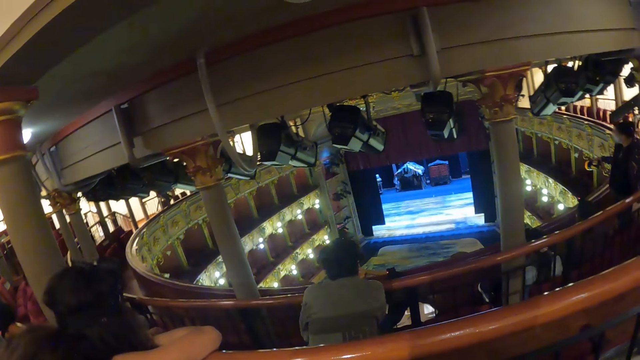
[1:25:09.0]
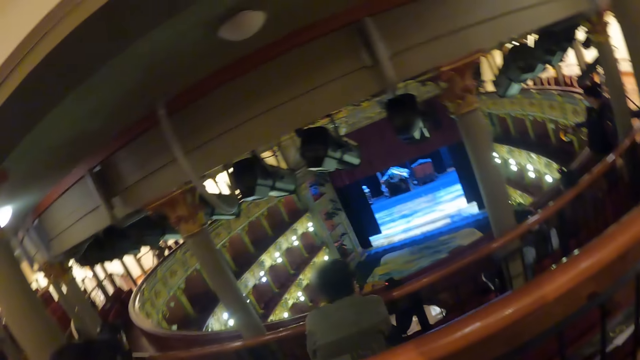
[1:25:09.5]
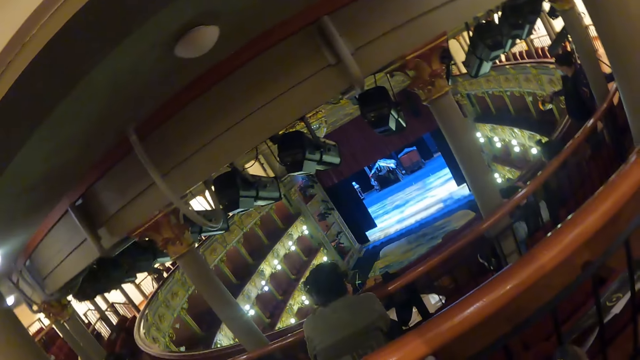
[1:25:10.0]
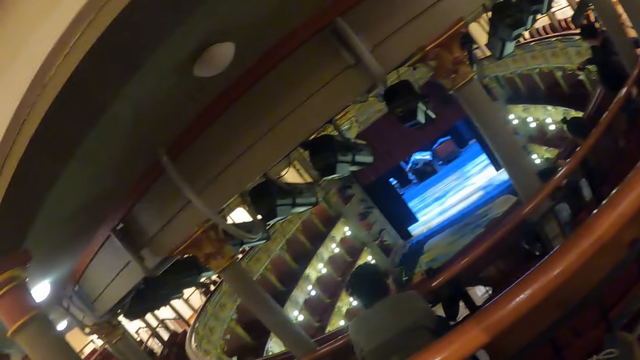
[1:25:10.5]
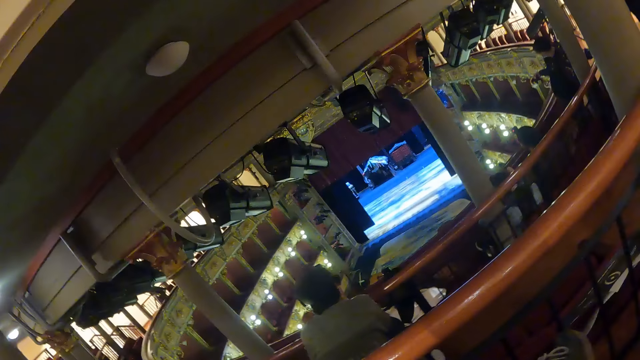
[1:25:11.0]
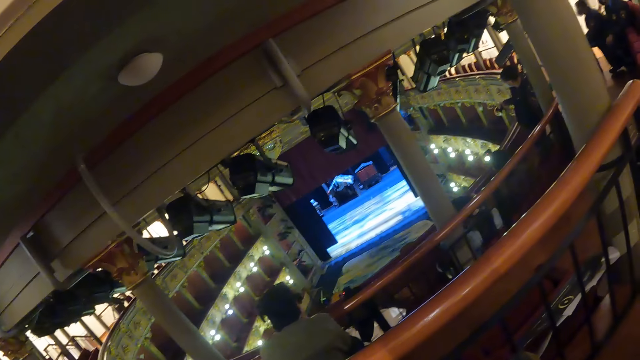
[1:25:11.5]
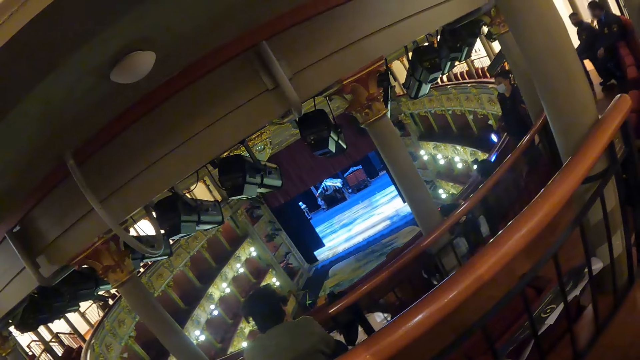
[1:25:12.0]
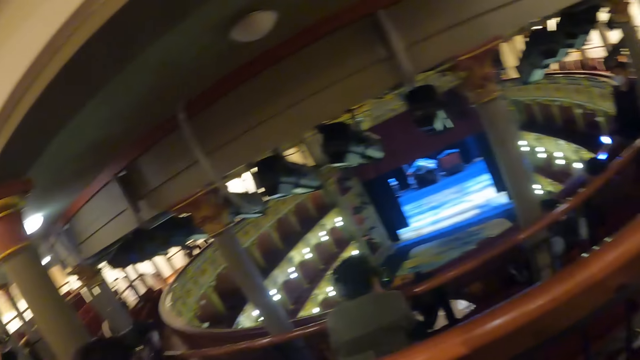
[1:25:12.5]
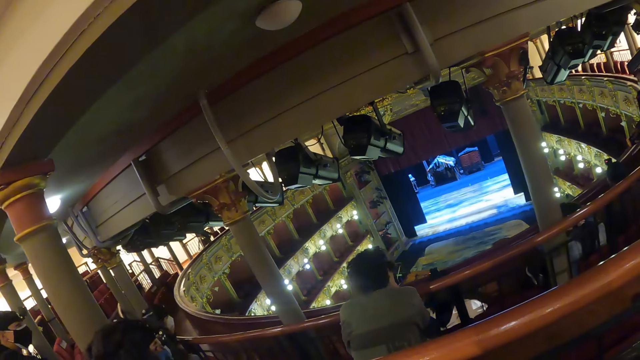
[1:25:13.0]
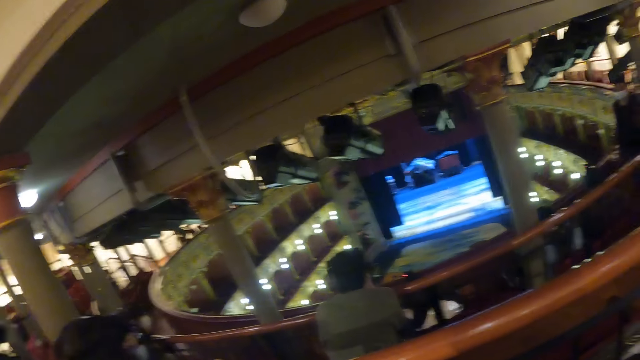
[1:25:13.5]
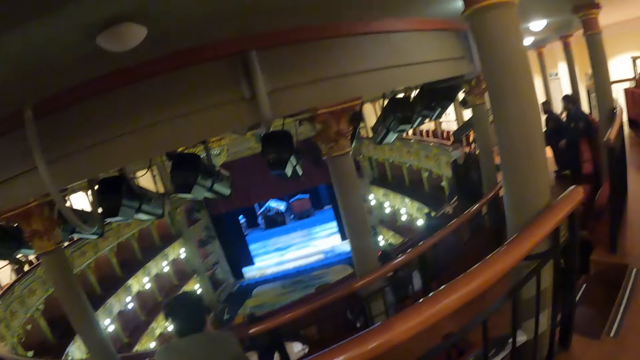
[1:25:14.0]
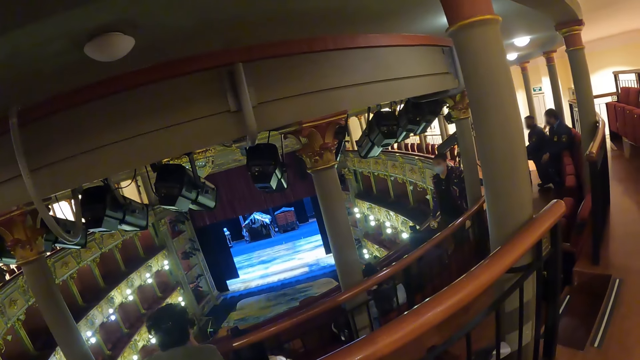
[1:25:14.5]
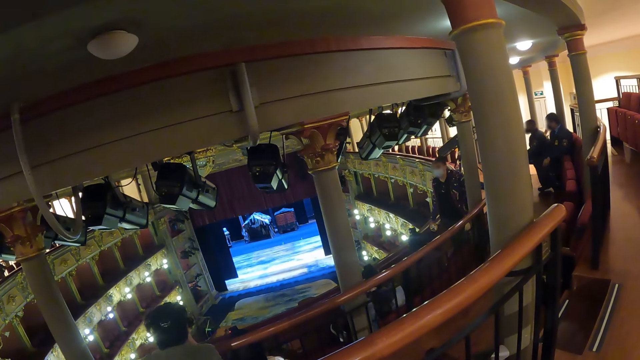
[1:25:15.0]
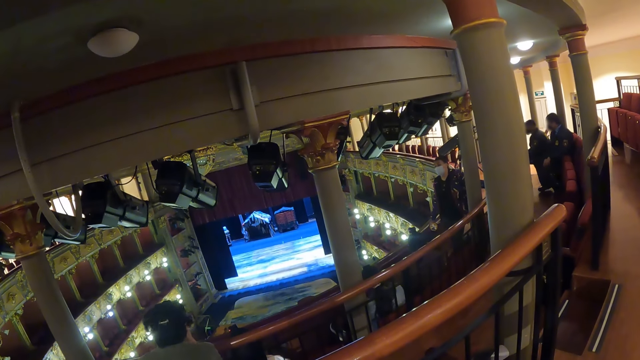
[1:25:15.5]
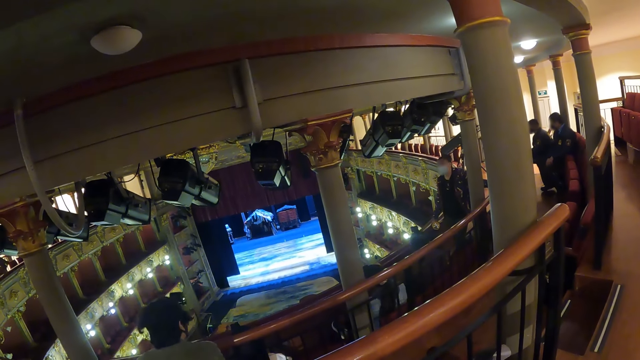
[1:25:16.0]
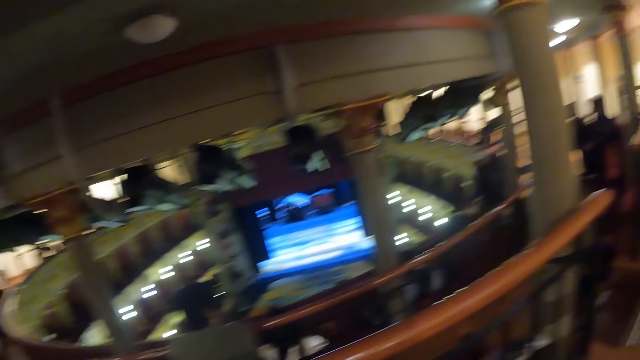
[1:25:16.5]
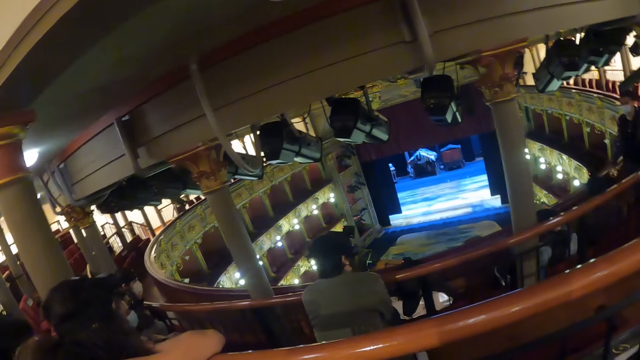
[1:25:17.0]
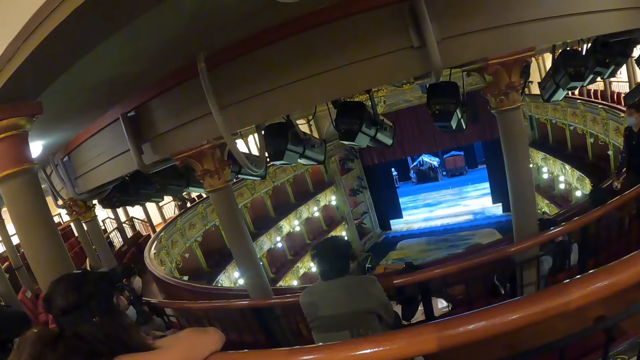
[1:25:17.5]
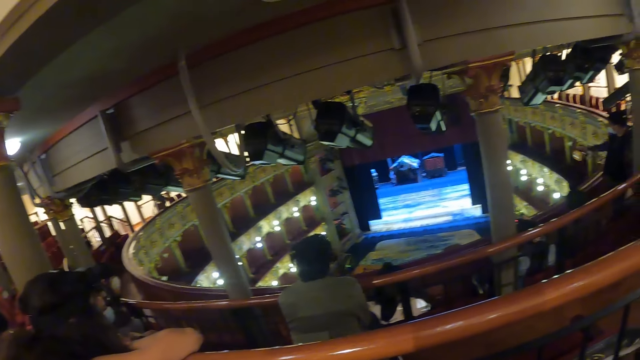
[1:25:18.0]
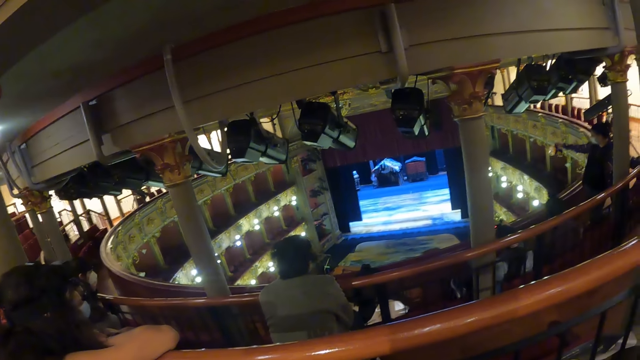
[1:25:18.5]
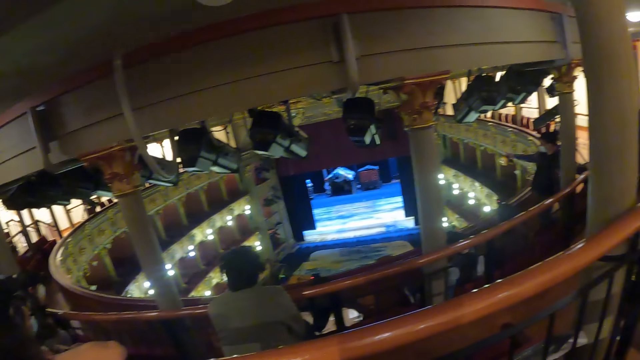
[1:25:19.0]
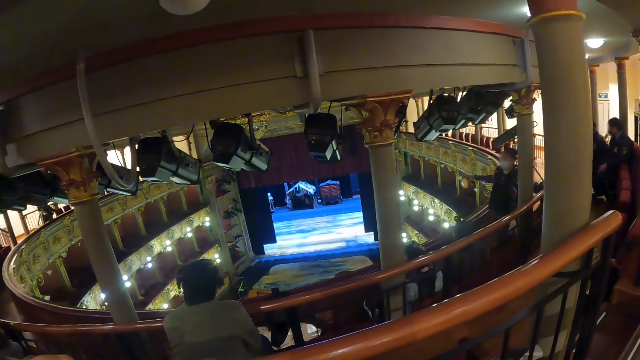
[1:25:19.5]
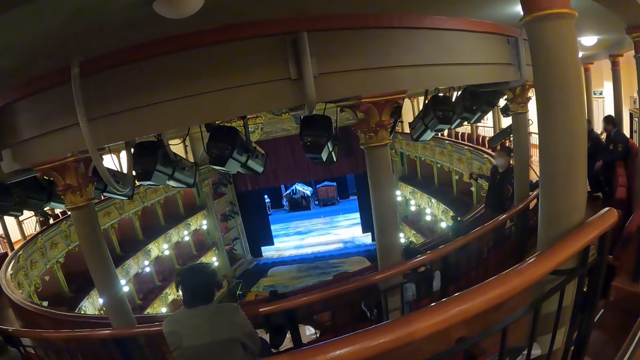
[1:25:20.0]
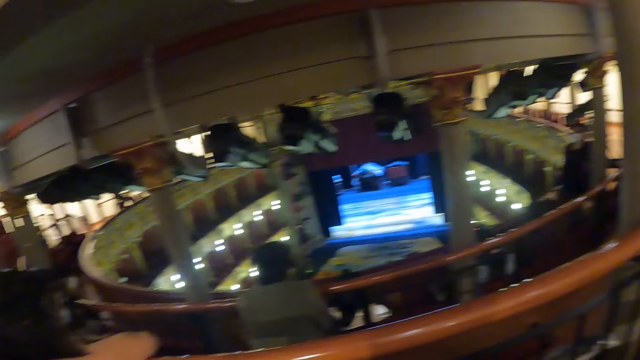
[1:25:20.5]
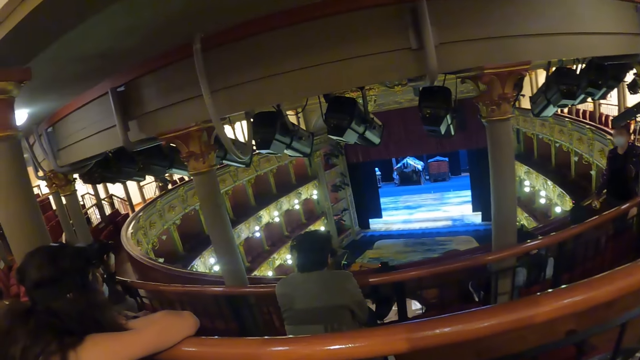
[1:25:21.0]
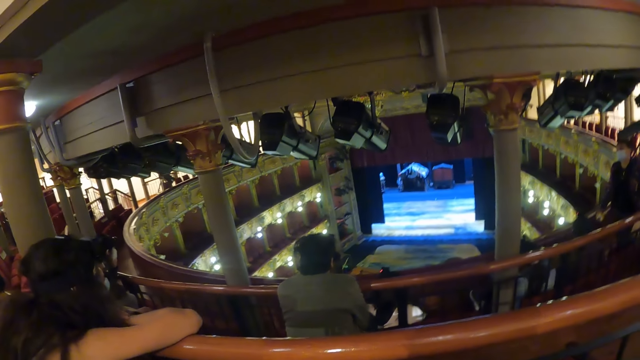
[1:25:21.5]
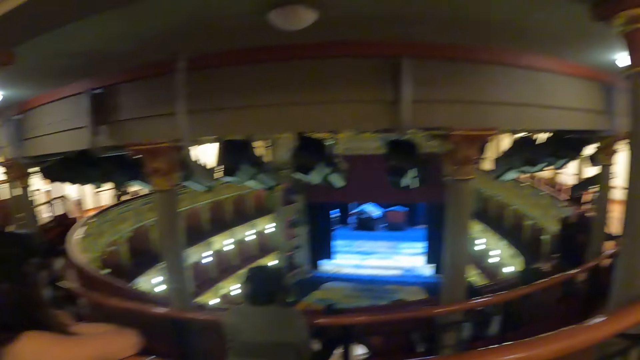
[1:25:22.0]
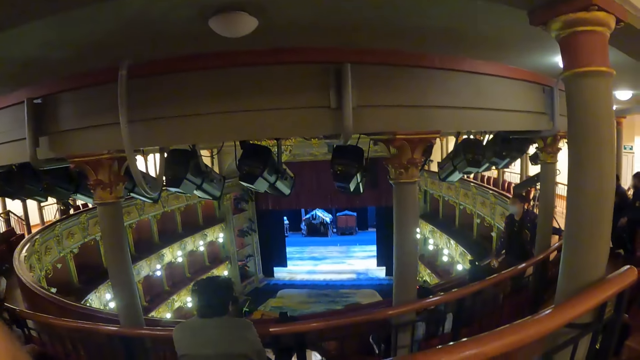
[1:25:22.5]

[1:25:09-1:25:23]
The camera wearer looks at the podium in the auditorium. They look at a speaker. They look at the podium in the auditorium. The speaker moves a hand. The camera wearer looks at the speaker.

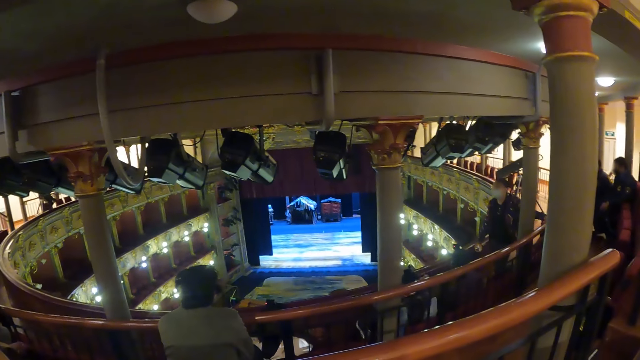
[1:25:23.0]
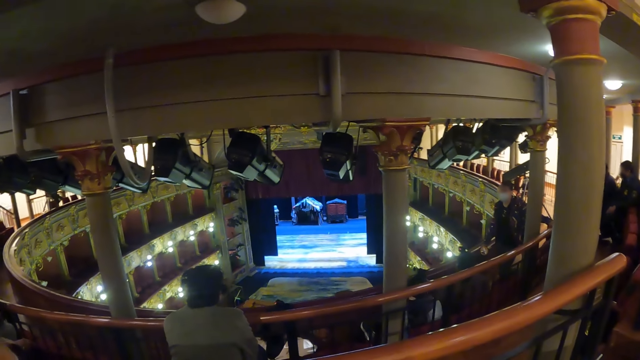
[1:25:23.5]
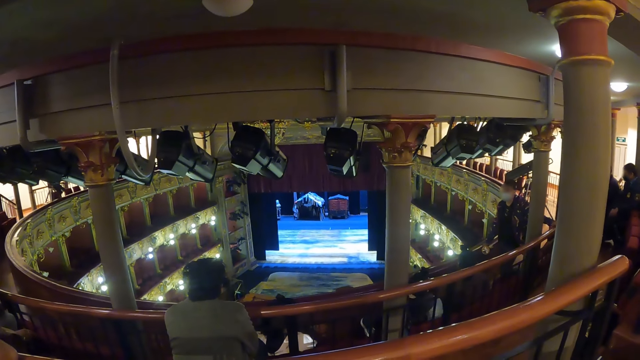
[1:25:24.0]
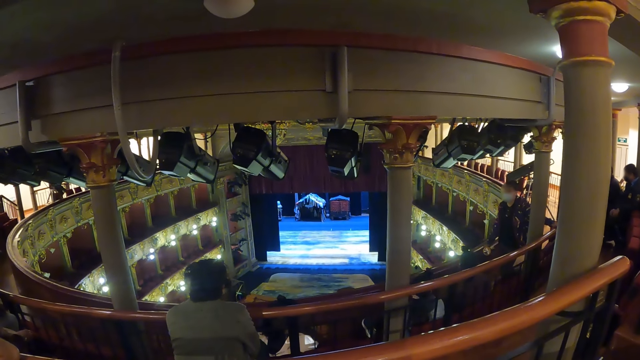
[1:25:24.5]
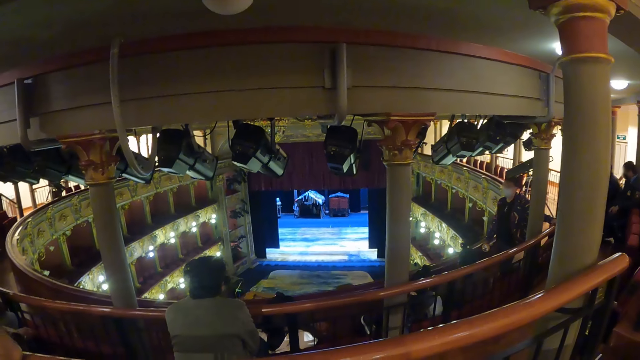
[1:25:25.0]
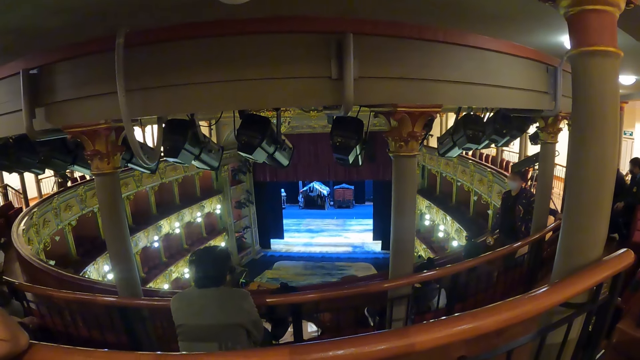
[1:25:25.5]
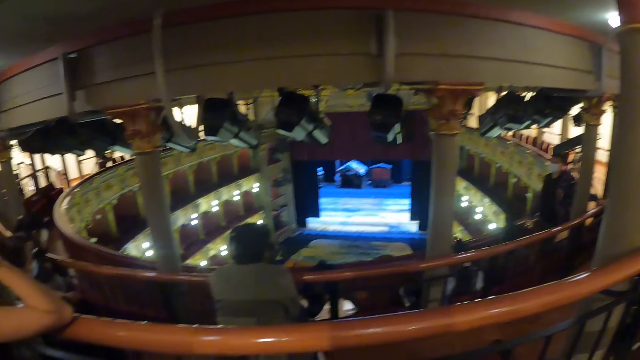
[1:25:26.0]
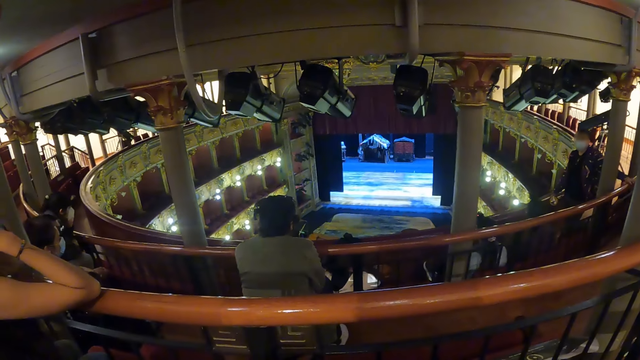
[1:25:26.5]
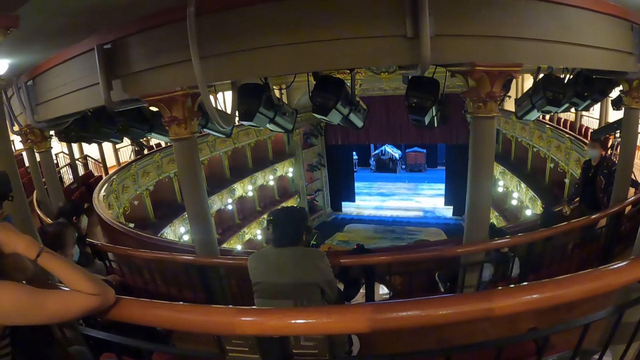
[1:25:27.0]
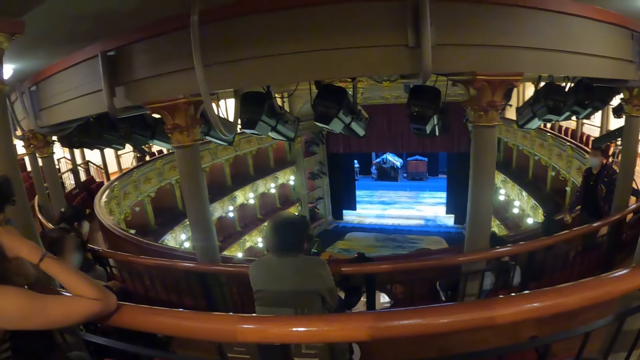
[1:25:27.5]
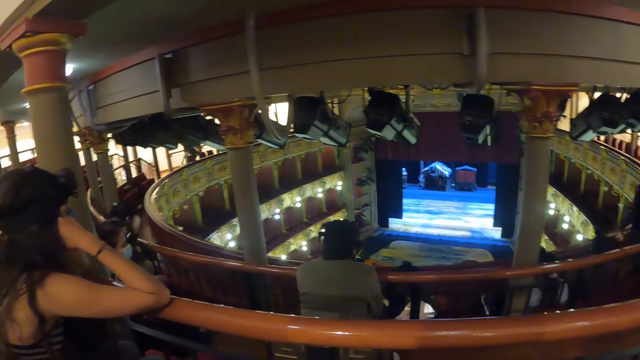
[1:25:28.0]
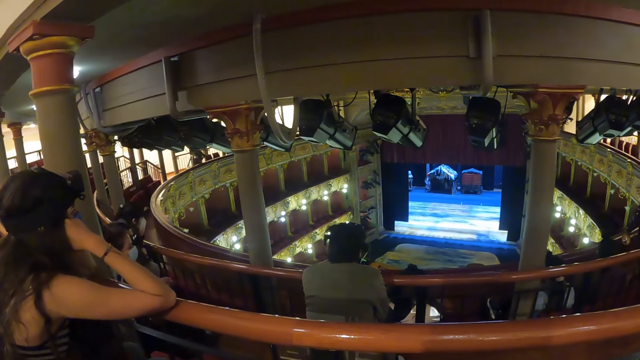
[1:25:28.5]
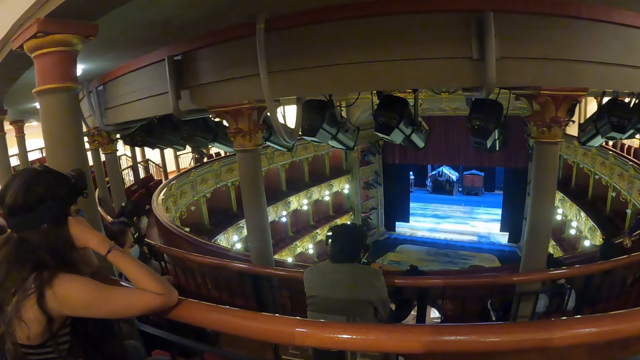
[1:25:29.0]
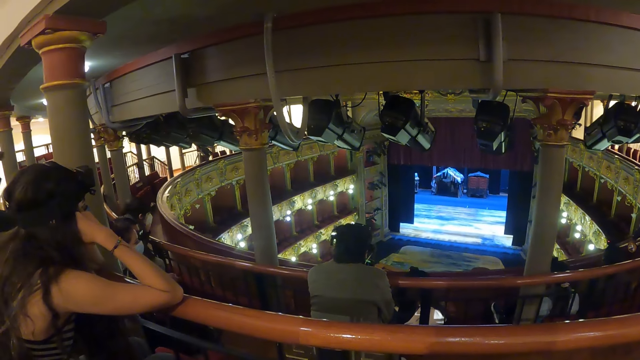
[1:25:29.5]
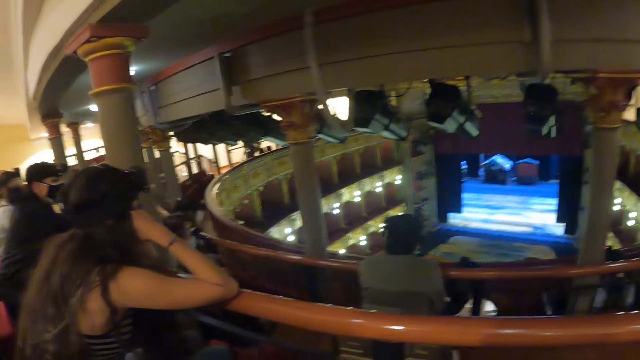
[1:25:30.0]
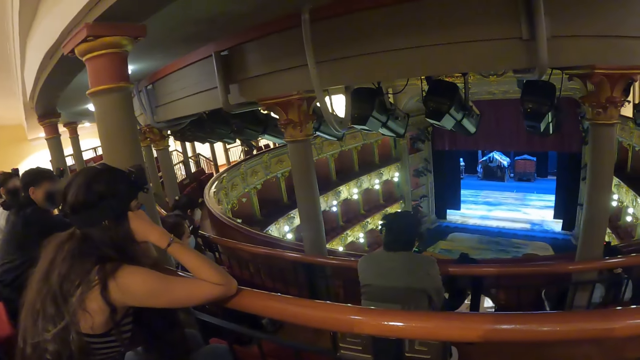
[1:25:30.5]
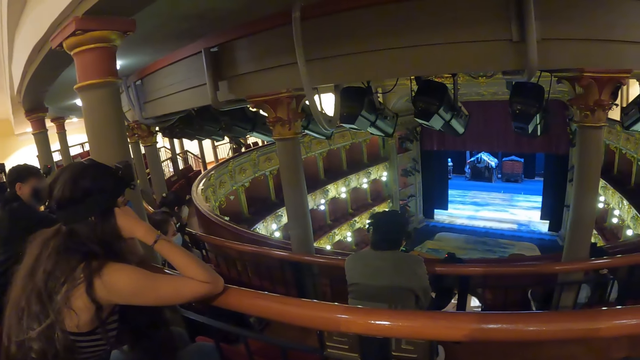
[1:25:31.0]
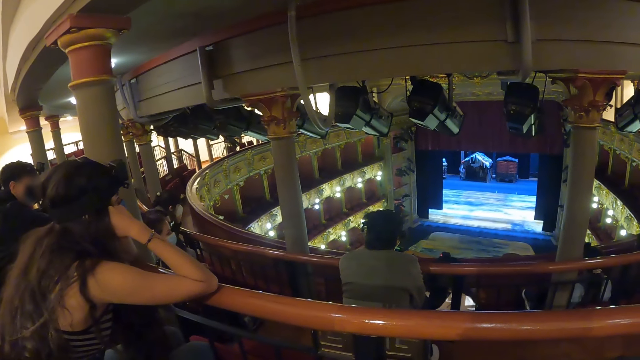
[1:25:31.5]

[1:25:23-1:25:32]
The camera wearer looks at a man. They look at the podium in the auditorium.
